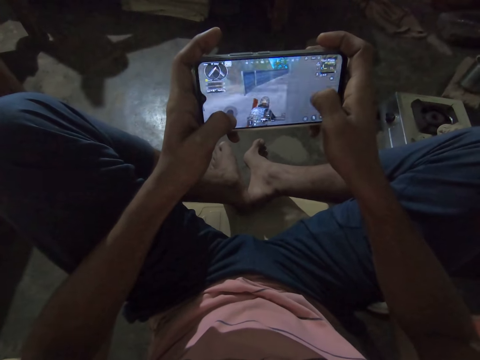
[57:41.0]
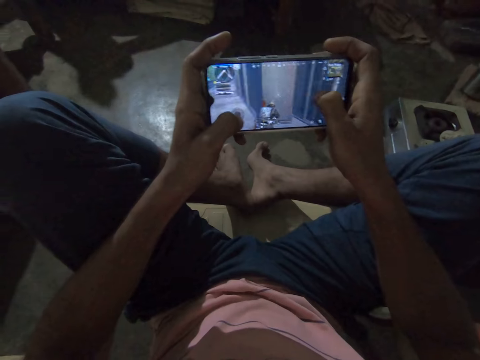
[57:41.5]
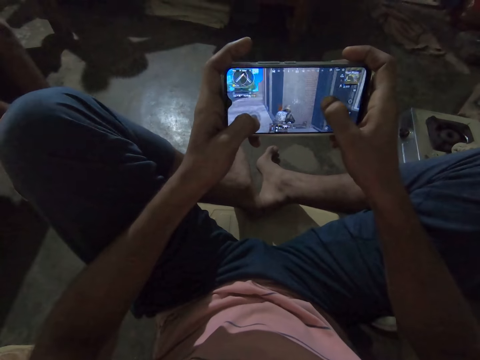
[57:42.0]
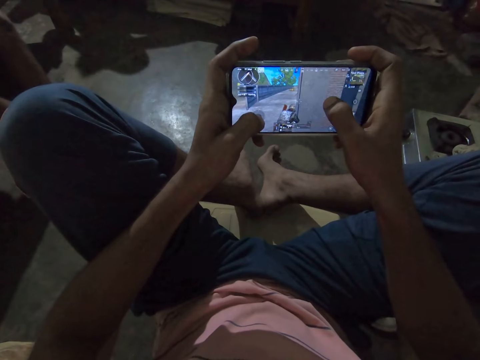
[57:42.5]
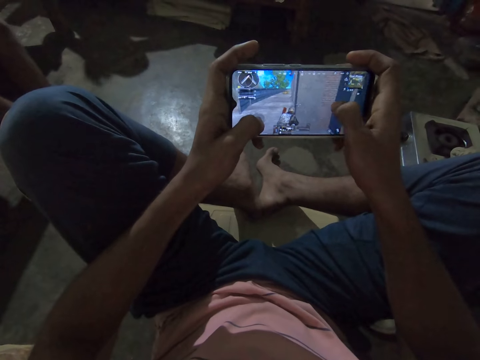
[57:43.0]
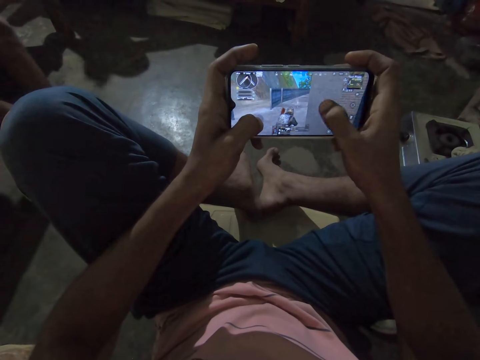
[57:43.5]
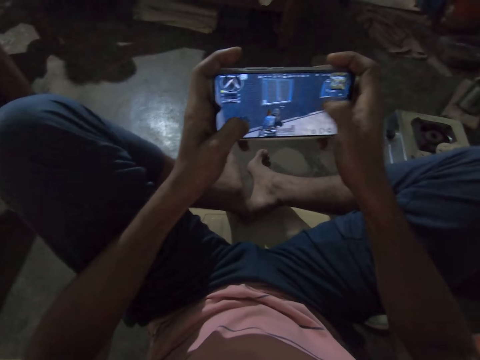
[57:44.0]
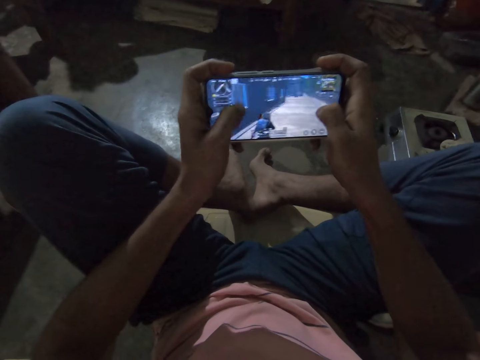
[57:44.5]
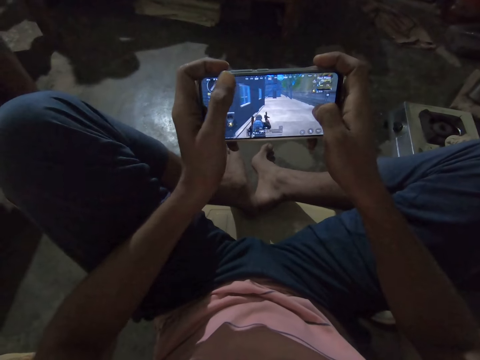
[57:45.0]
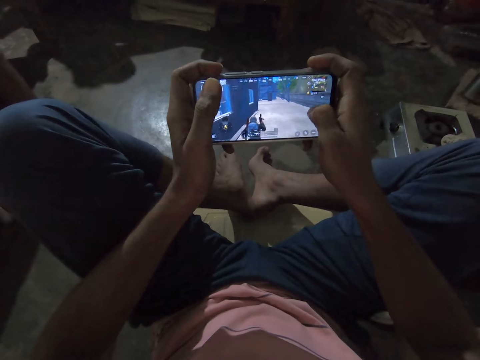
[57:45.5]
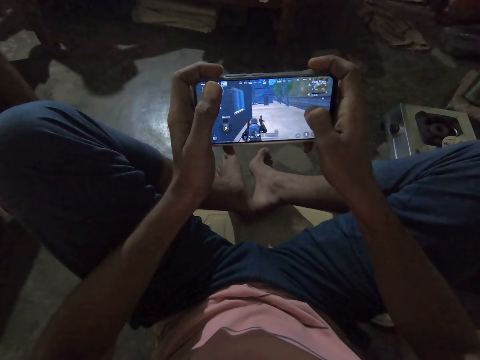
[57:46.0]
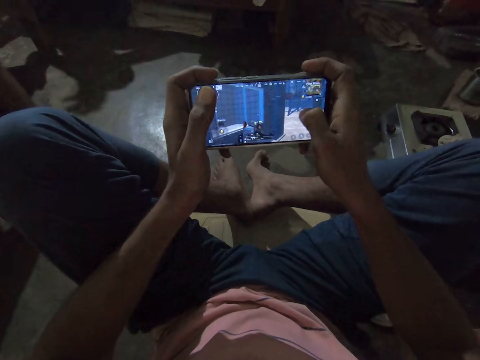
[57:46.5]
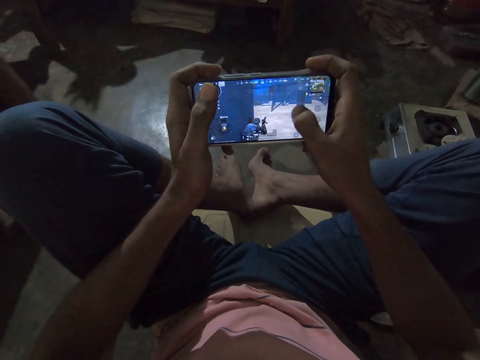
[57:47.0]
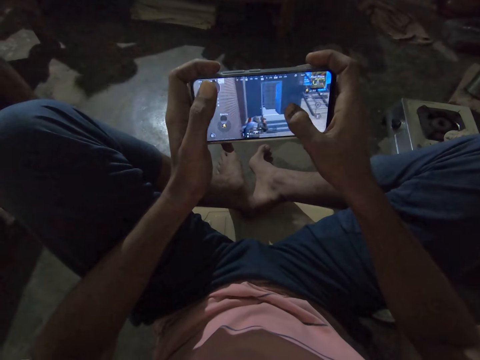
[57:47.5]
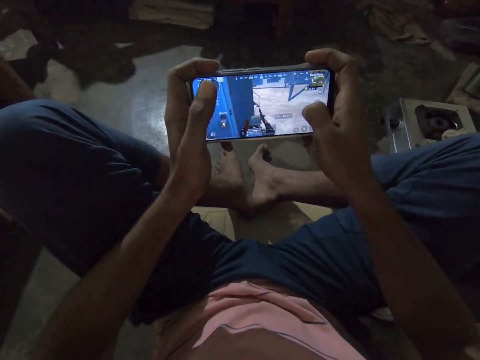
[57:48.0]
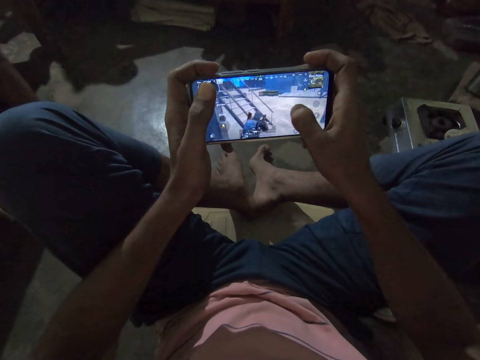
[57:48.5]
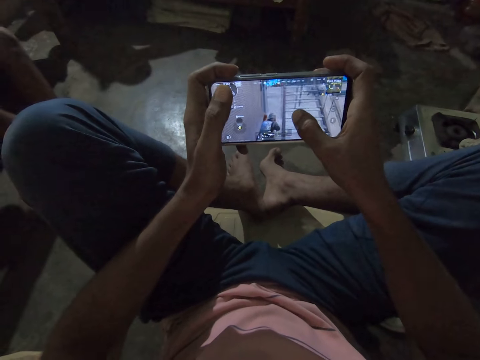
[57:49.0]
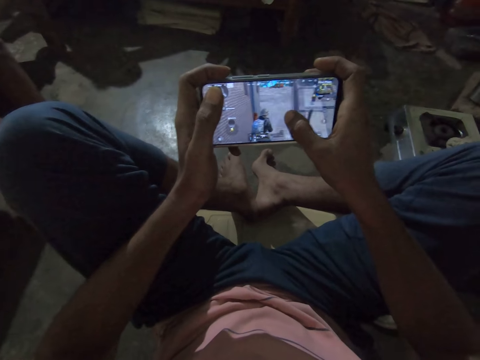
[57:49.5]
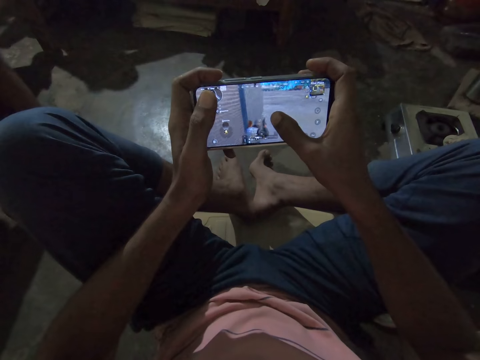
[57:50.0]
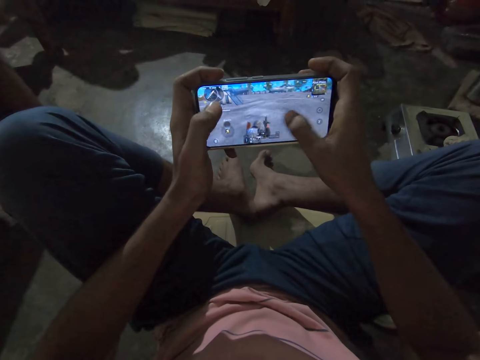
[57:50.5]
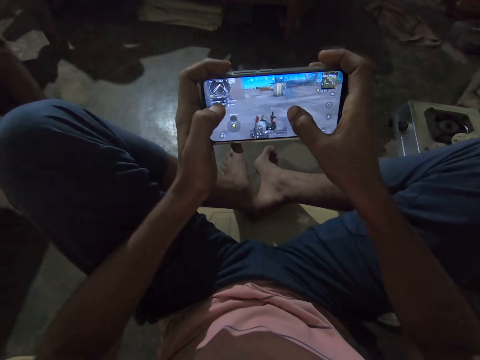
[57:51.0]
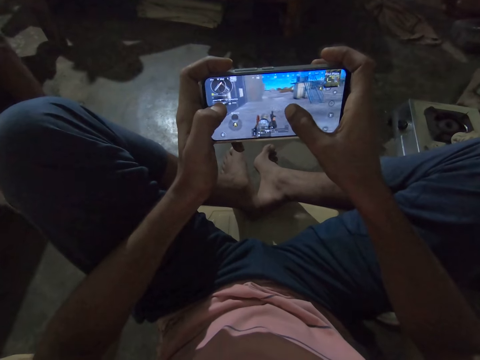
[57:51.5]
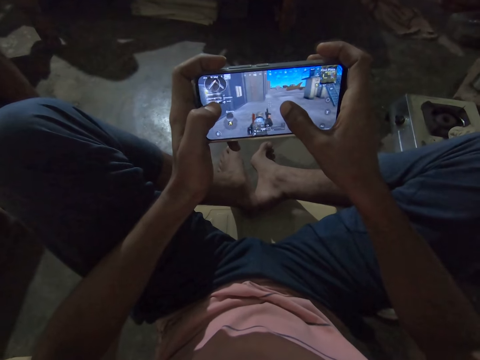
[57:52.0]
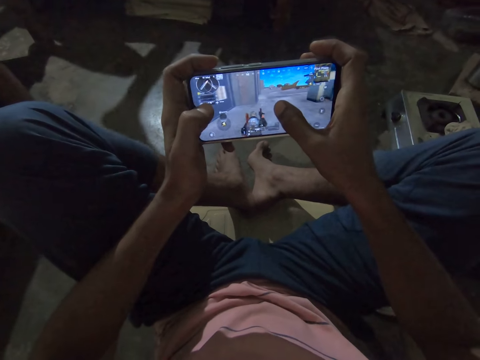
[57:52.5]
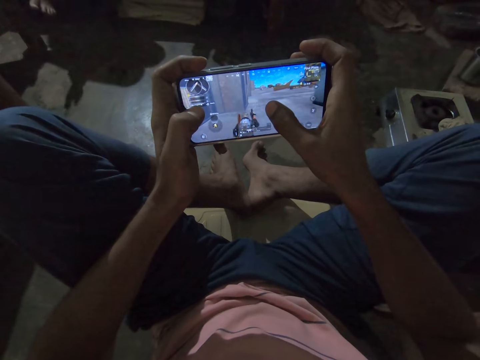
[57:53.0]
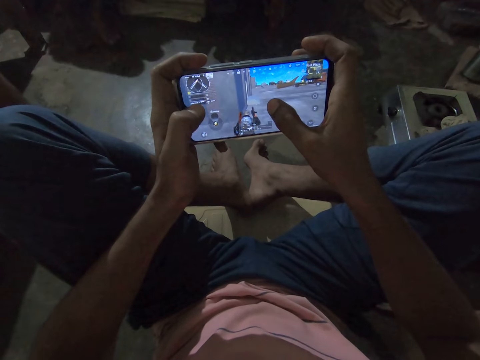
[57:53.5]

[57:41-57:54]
The camera wearer plays a game on the phone. They play a game on the phone again.

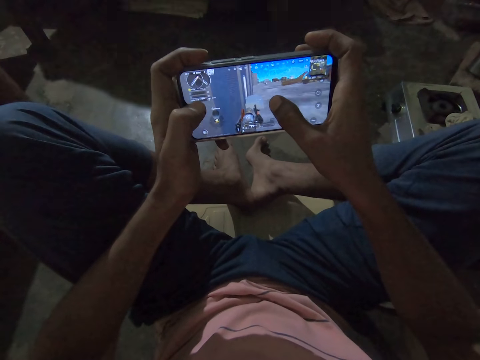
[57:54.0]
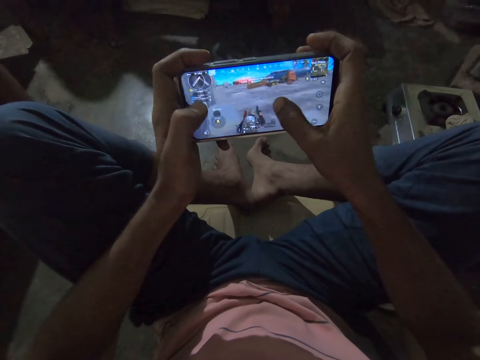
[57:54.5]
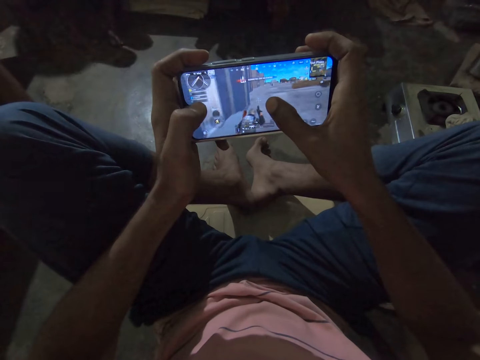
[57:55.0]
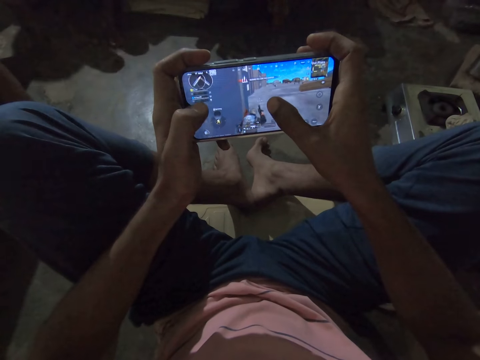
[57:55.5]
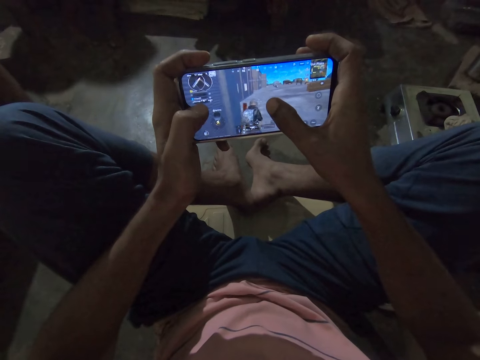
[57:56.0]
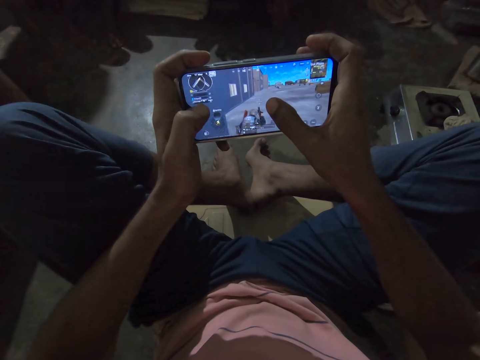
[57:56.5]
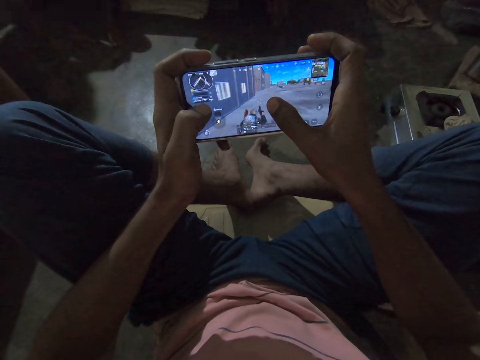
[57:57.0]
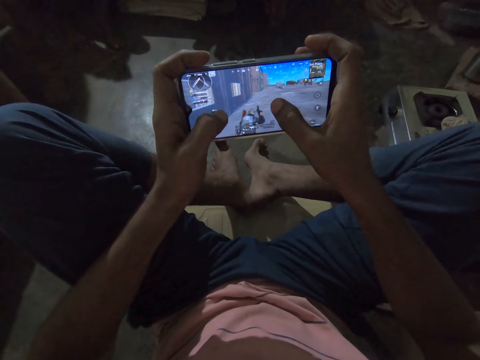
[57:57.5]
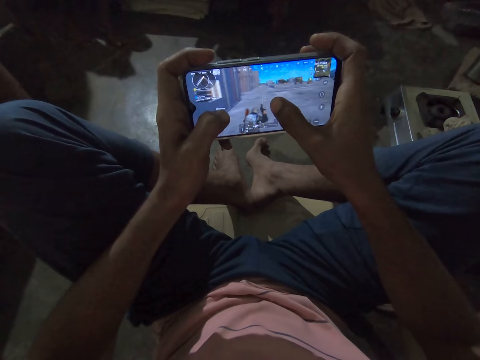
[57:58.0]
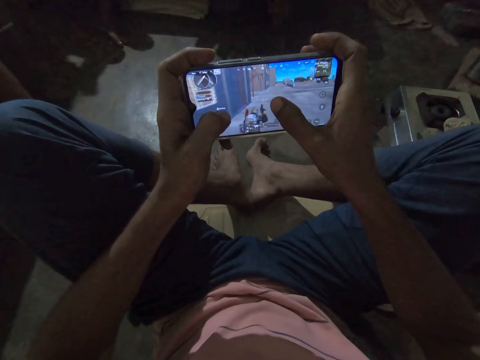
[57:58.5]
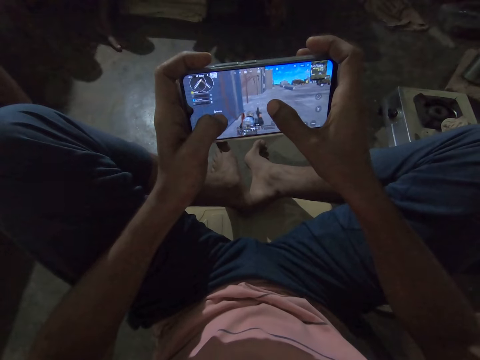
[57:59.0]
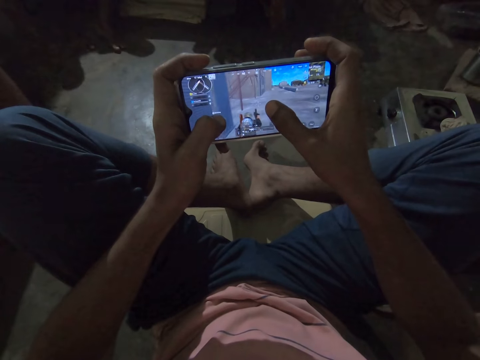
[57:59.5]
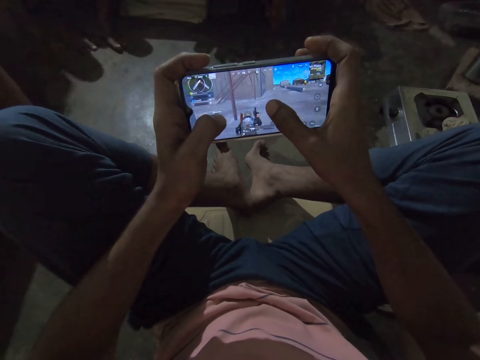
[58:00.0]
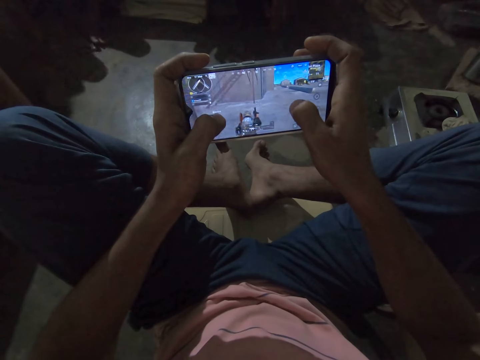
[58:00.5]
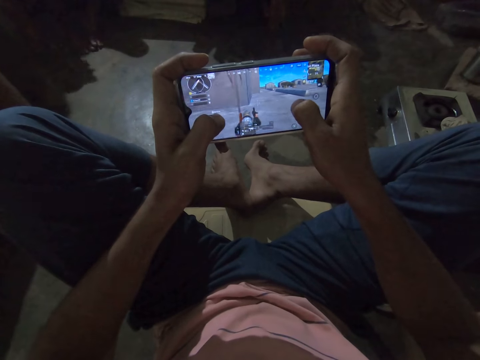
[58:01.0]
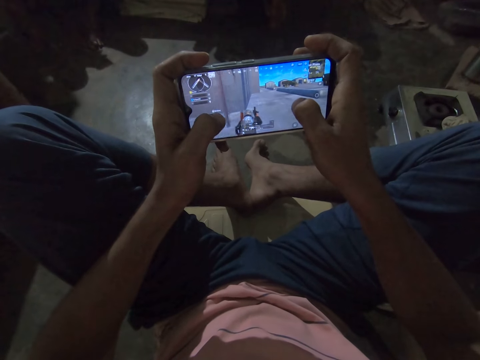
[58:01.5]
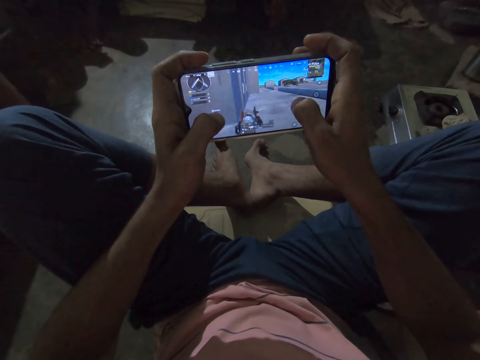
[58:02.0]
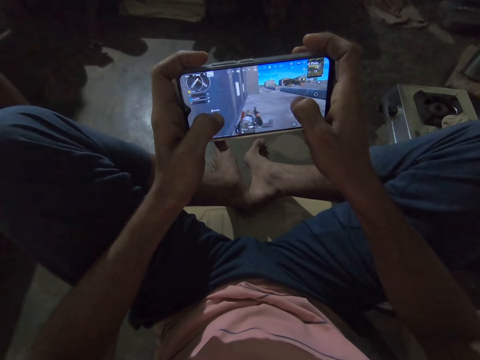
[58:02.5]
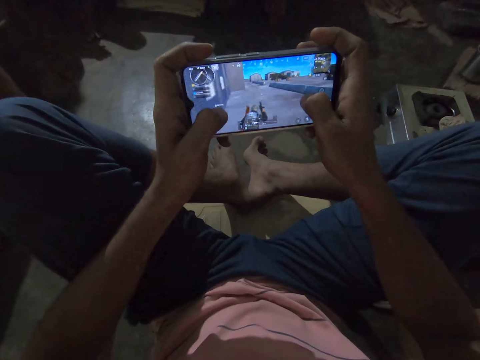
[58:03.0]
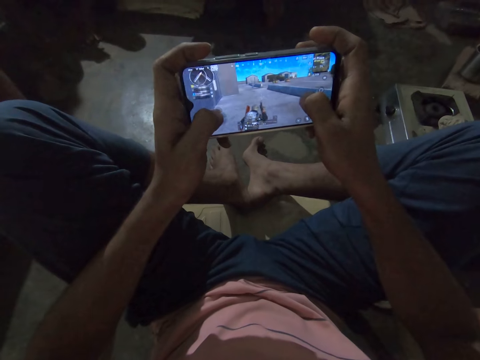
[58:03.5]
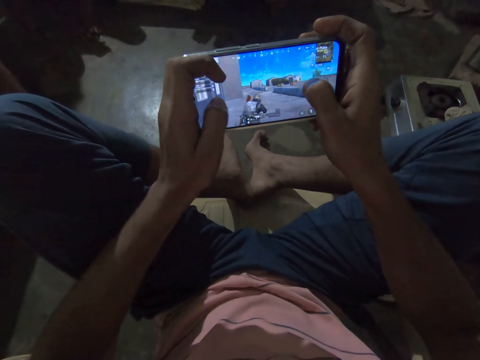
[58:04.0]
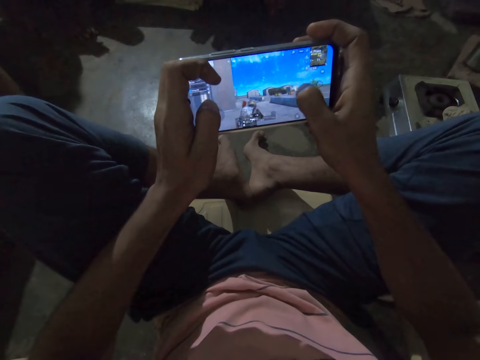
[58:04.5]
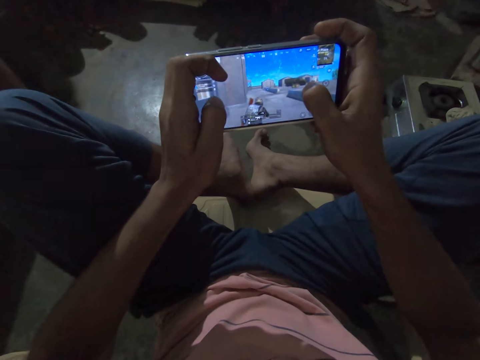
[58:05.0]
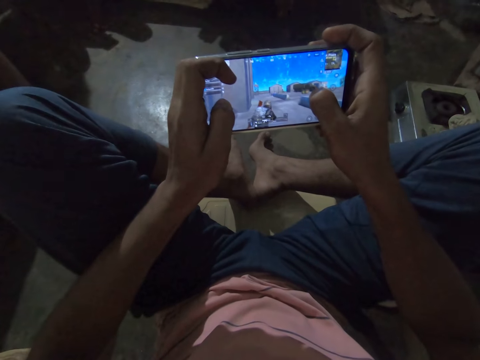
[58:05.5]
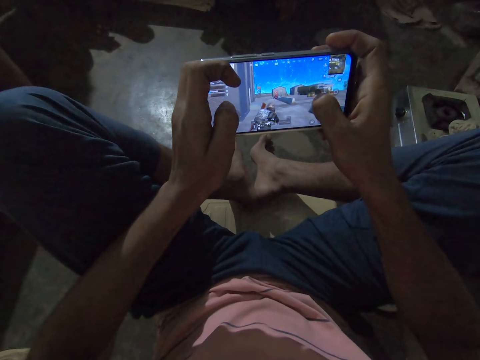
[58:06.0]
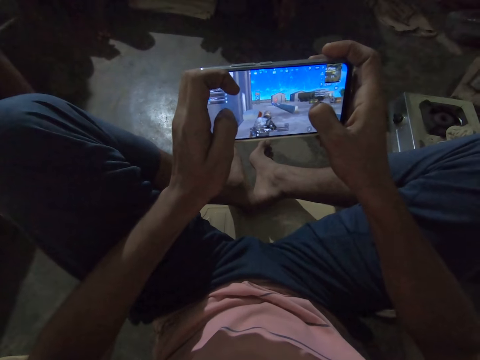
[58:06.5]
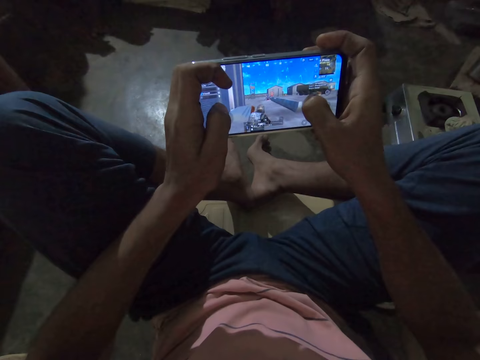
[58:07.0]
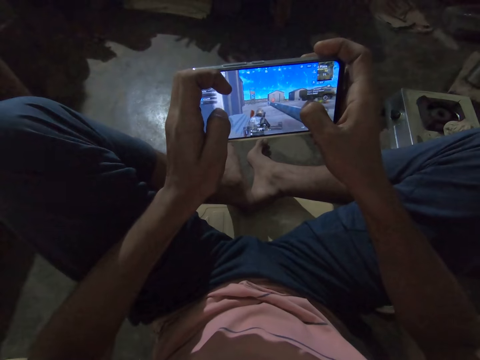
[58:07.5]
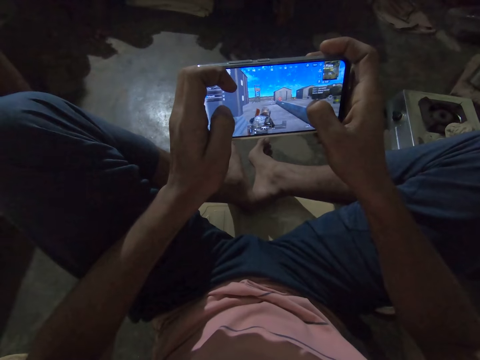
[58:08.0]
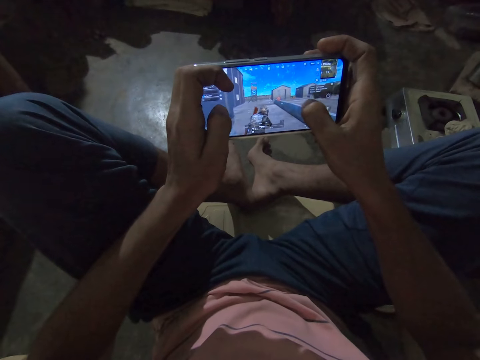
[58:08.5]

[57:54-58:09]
The camera wearer plays a game on the phone. They play a game on the phone again.
